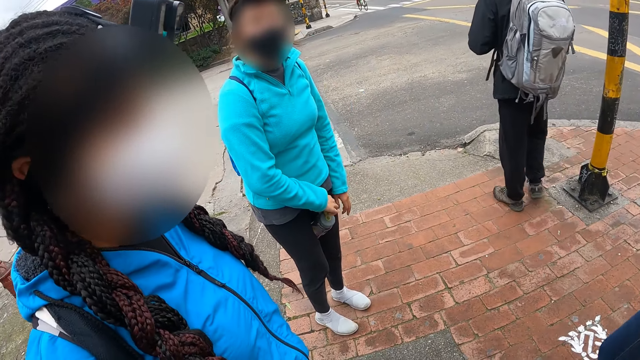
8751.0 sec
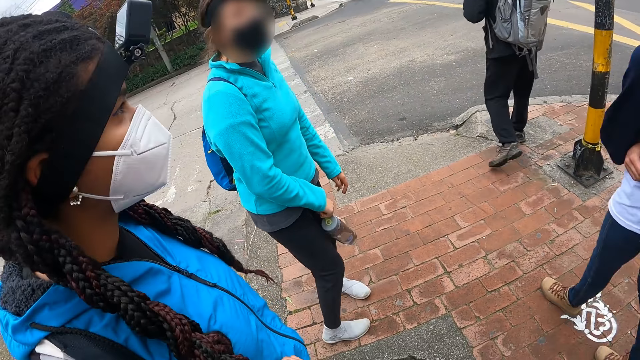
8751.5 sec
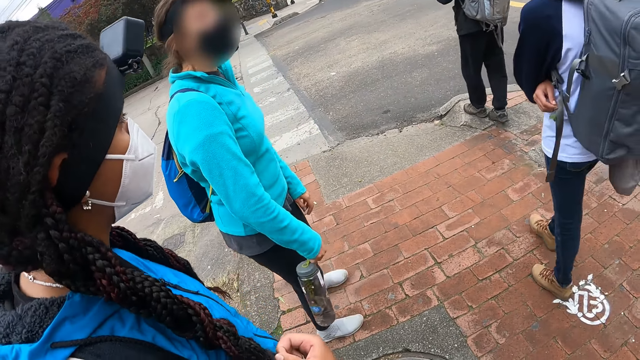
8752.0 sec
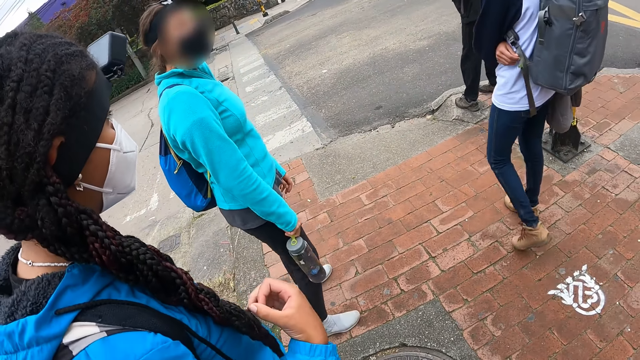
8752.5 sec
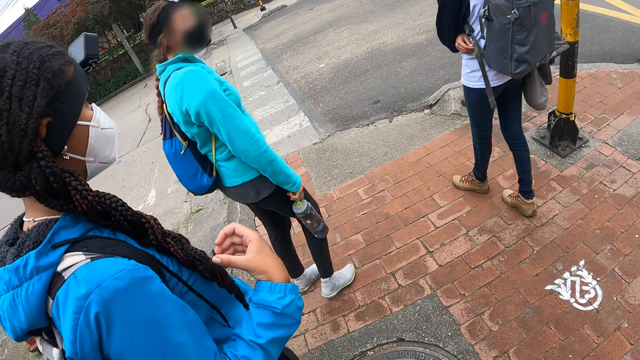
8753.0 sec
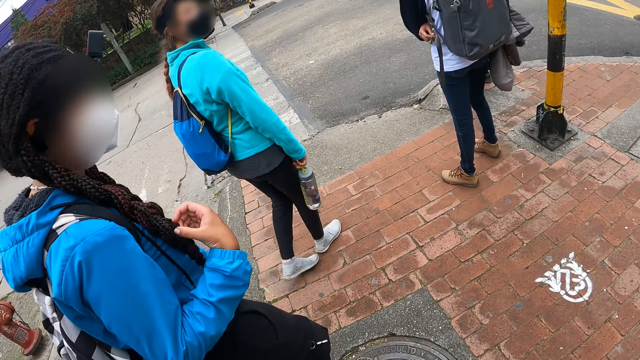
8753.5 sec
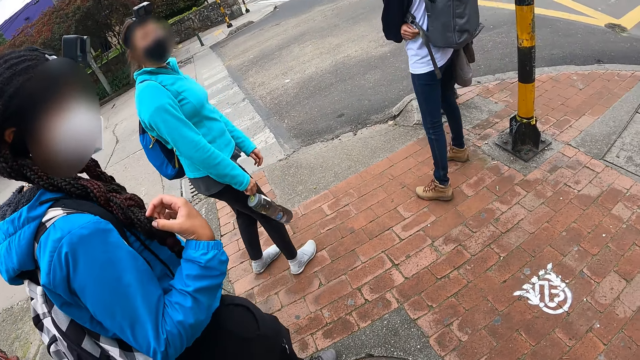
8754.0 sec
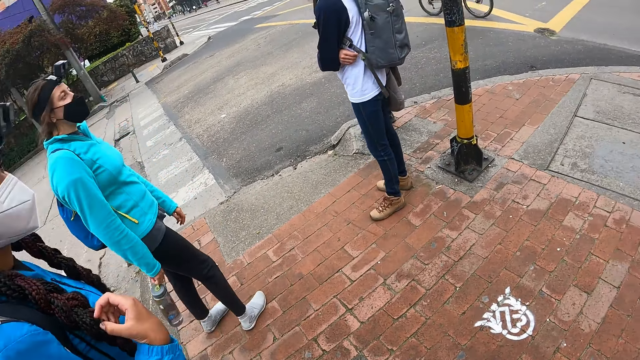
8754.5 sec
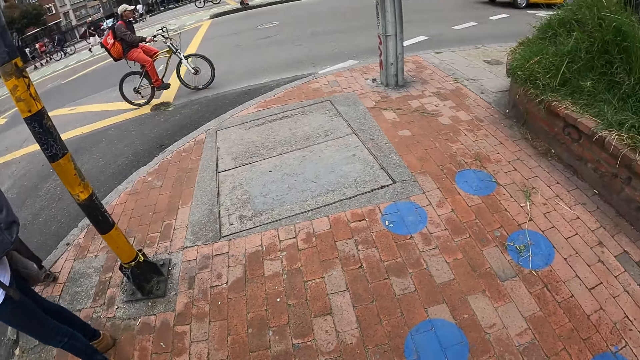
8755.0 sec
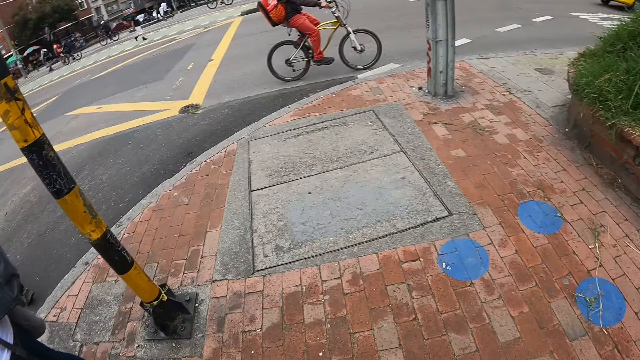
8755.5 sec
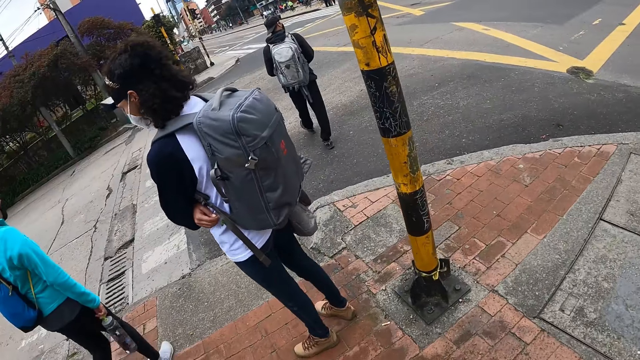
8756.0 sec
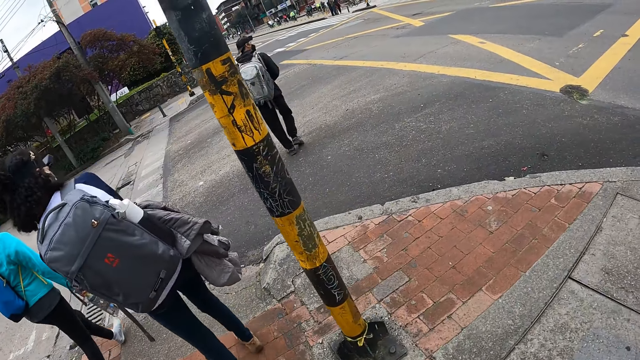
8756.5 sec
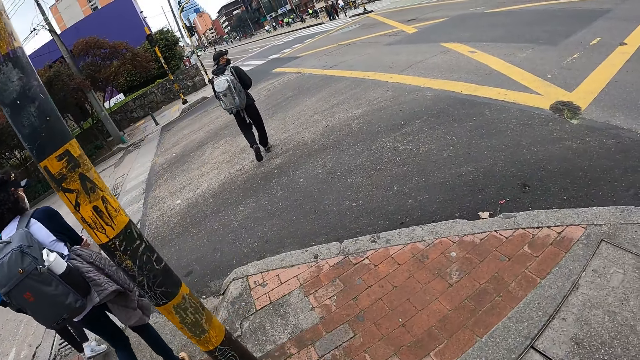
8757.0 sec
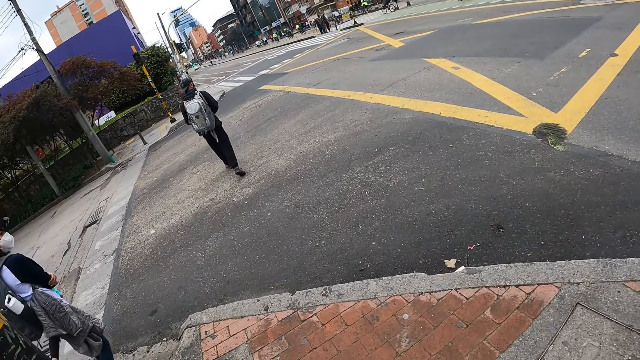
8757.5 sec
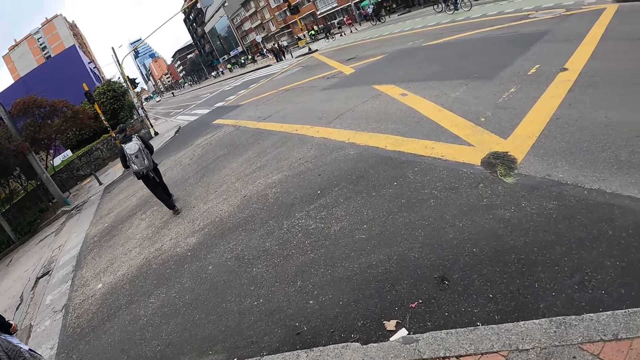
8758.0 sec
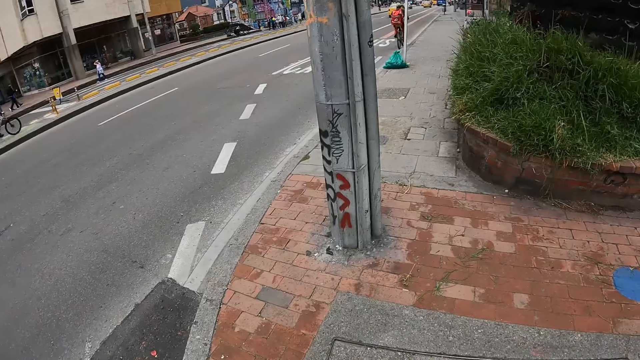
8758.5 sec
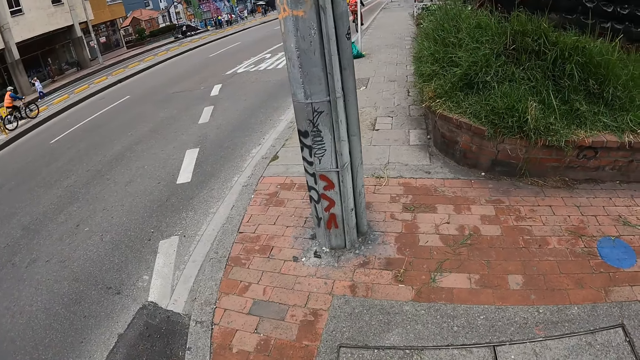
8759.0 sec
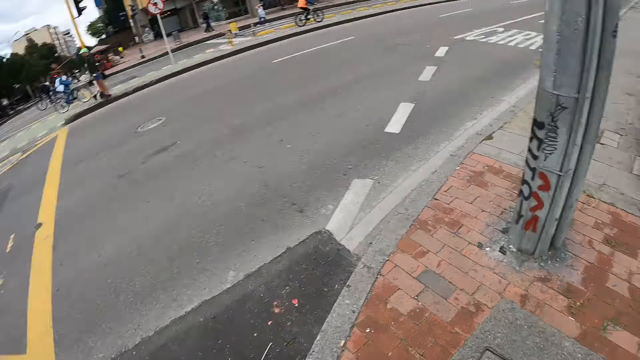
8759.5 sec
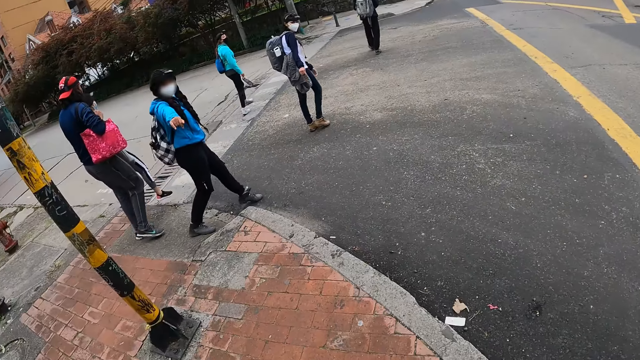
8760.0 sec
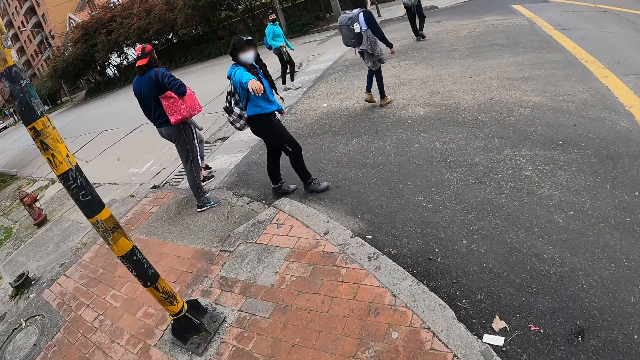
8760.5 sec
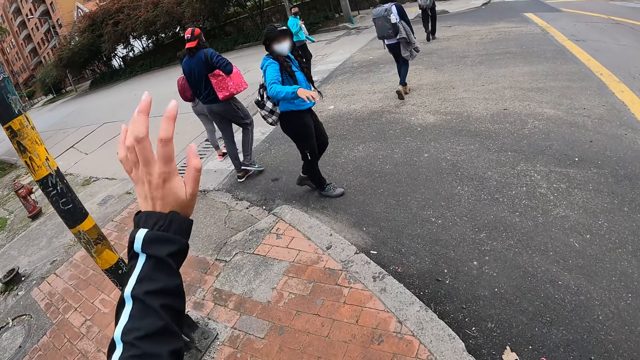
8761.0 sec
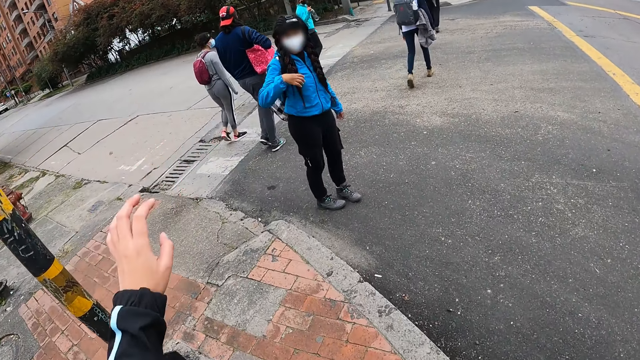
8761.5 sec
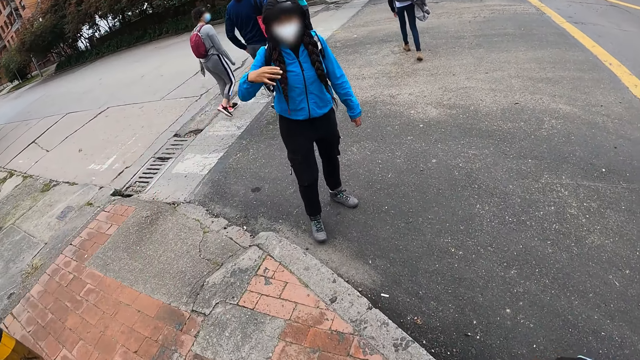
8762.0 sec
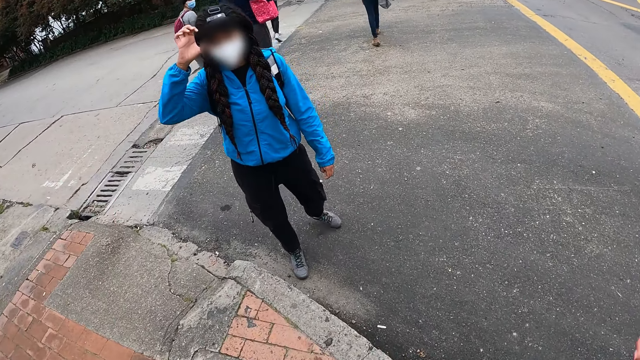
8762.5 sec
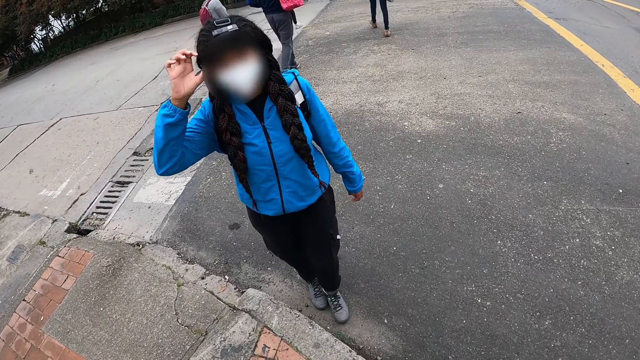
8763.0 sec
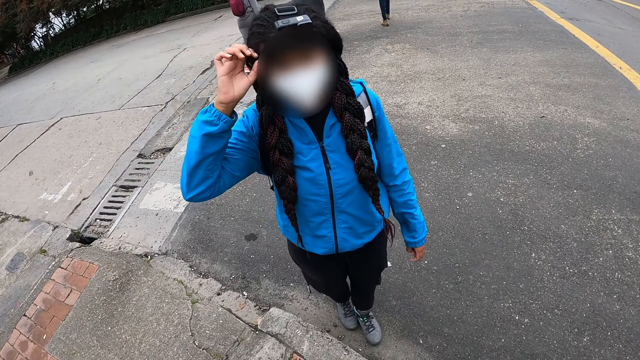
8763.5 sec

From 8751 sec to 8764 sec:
A person walks on the road. A woman walks towards the road. Another person walks on the road and looks around. The camera wearer looks around. A man crosses to a side of the road. The second person walks on the road. A third person walks on the road. The first person walks on the road. The second person waves at the camera wearer. Another woman crosses to the side of the road. Another man crosses to the side of the road. A third woman crosses to the side of the road. The first woman crosses to the side of the road. The camera wearer waves at the third person. The third person touches her hair. A fourth woman interacts with the camera wearer.

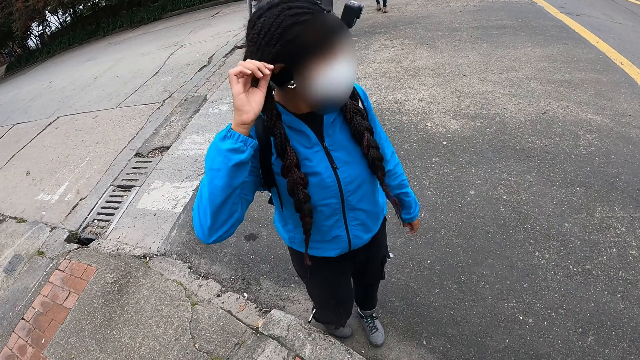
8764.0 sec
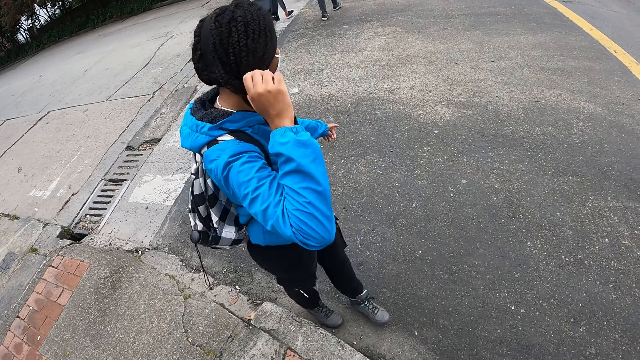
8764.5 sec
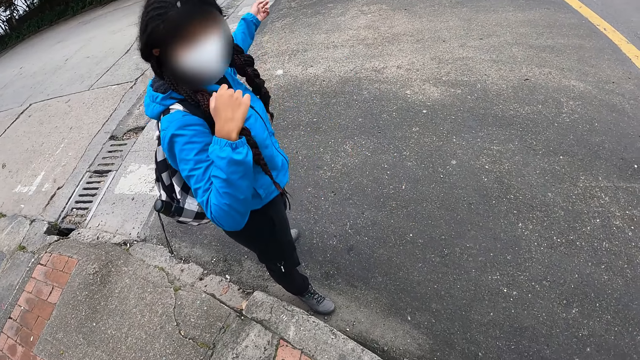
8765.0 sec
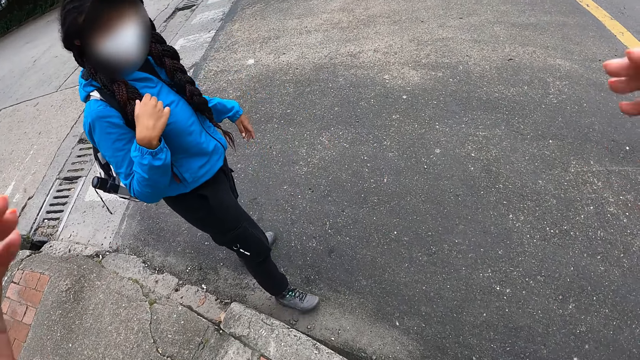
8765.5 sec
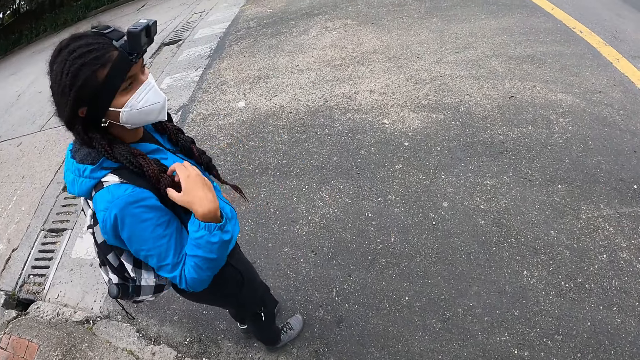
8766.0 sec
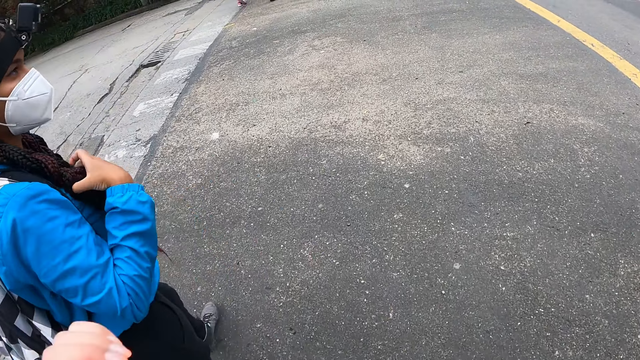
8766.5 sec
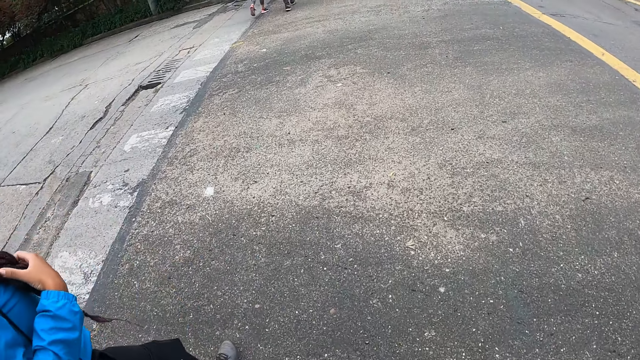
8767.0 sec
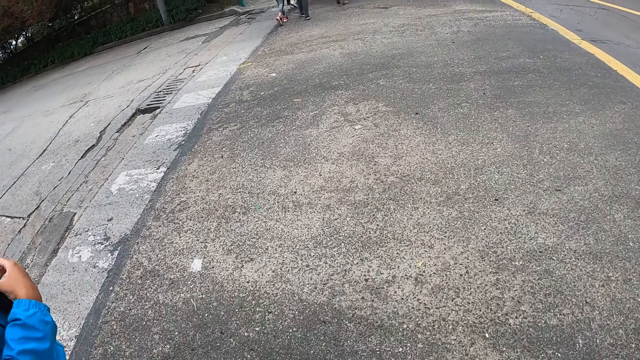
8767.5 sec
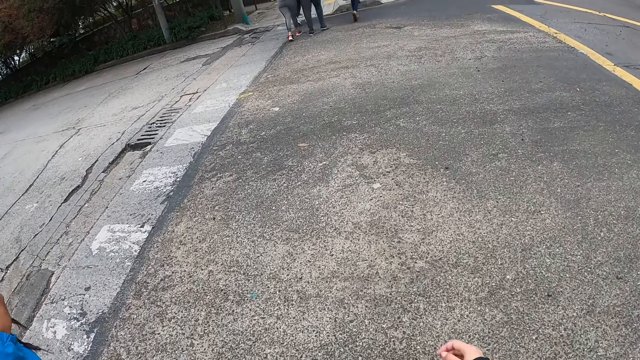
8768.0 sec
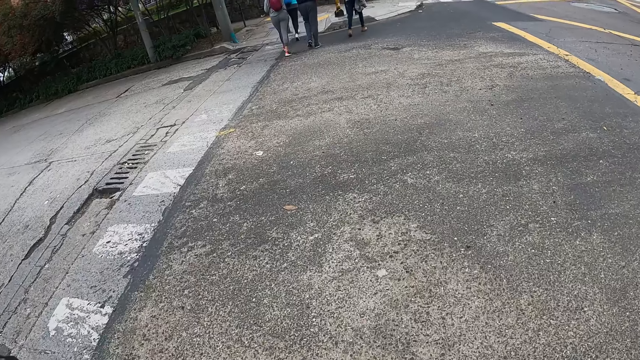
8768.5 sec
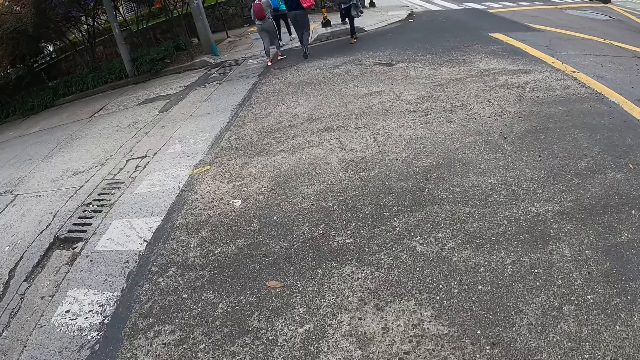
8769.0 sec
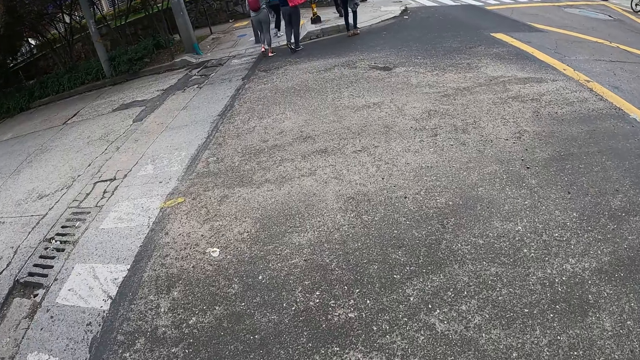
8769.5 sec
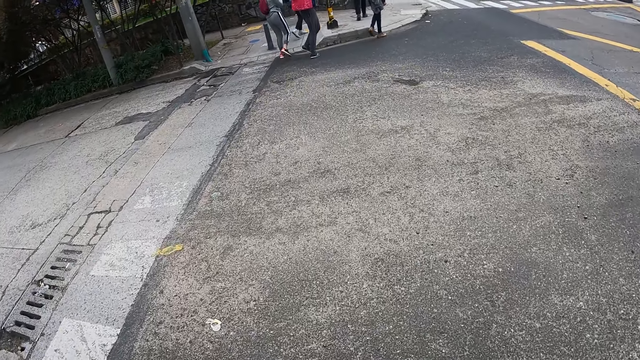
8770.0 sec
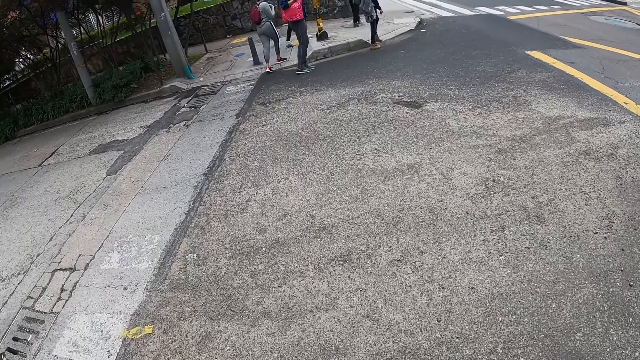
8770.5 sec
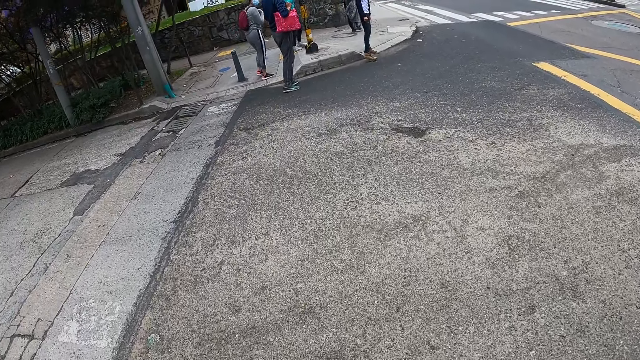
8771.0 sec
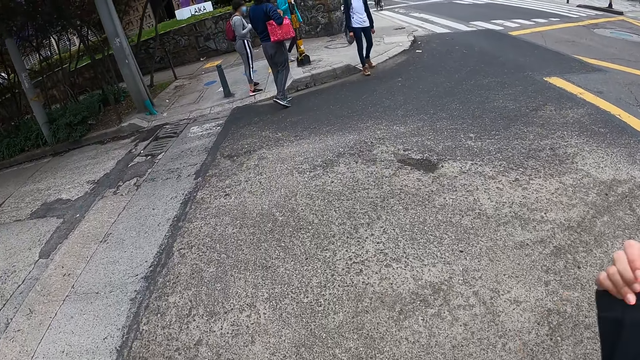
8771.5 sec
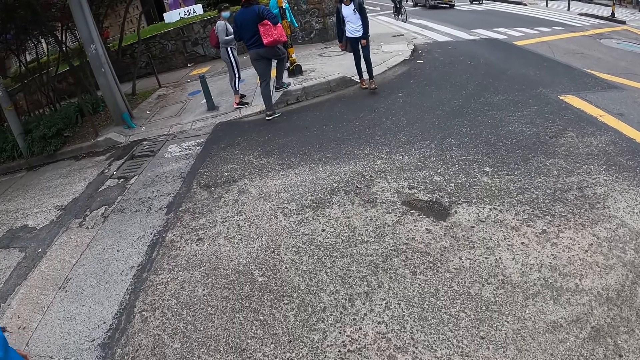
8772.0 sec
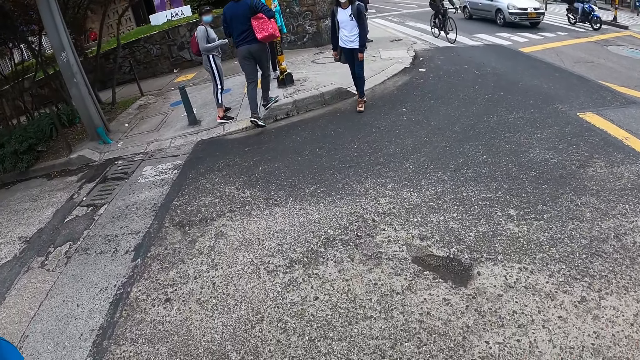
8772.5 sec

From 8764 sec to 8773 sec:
A woman turns around and points out her hands. The camera wearer spreads the hands and walks on the road. The woman walks beside the camera wearer on the road. The camera wearer crosses to the side of the road. A person stands on the road. The woman stands on the road. Another person stands on the road. A third person stands on the road.
